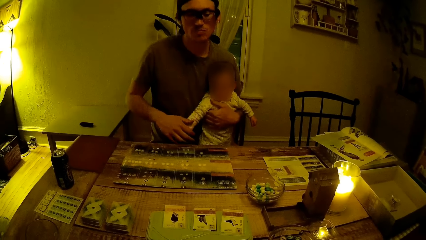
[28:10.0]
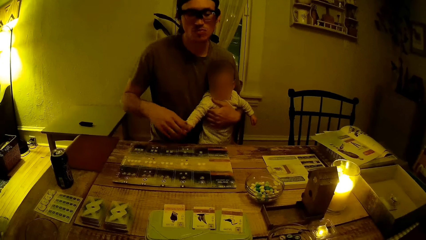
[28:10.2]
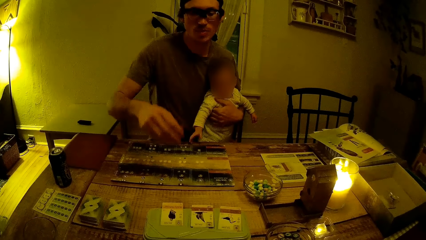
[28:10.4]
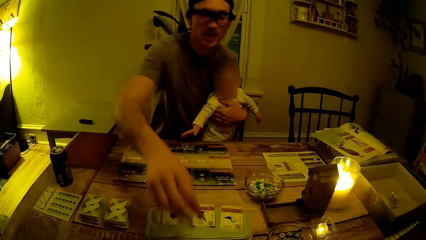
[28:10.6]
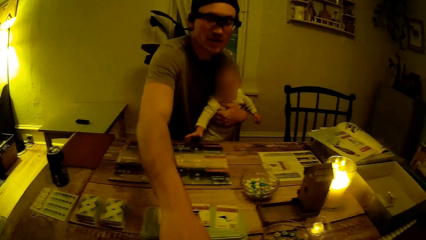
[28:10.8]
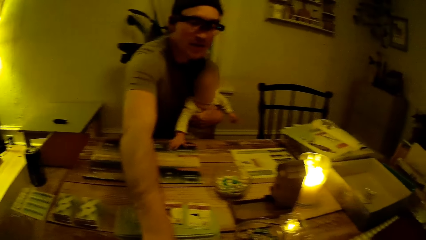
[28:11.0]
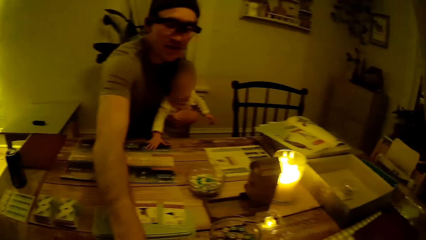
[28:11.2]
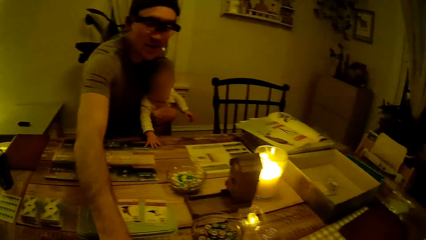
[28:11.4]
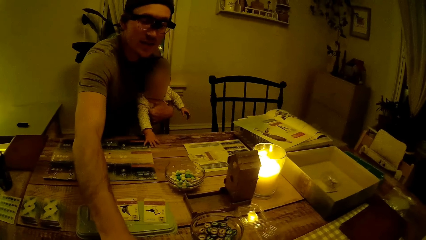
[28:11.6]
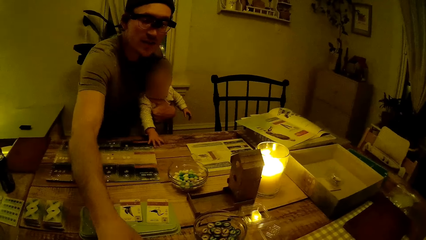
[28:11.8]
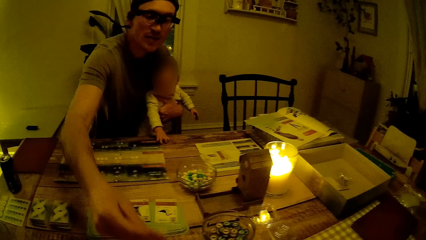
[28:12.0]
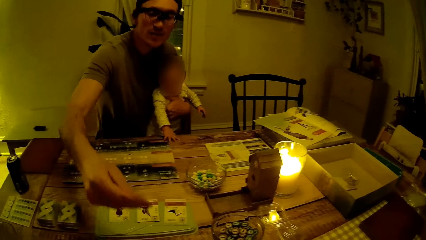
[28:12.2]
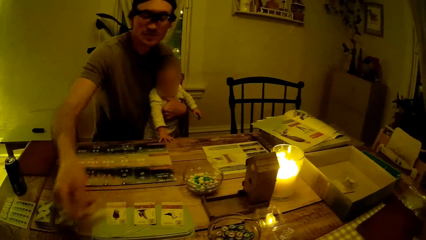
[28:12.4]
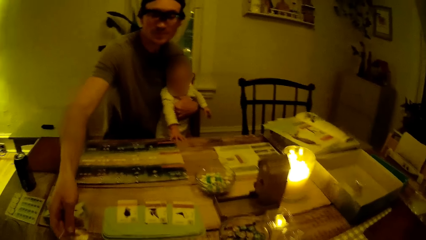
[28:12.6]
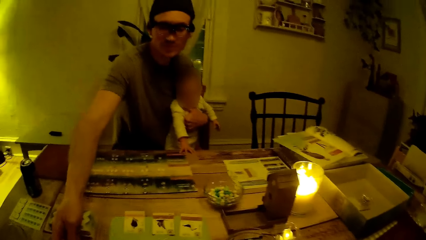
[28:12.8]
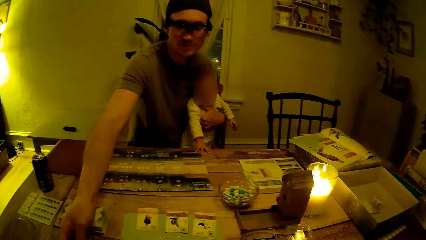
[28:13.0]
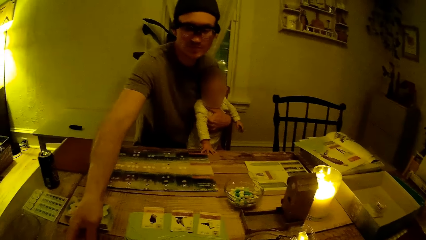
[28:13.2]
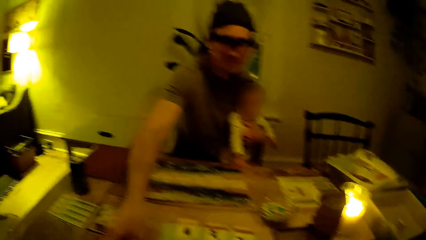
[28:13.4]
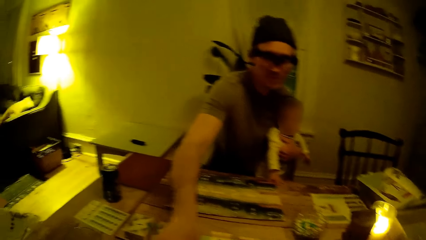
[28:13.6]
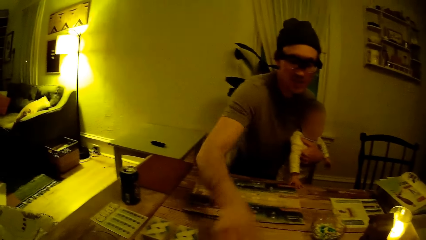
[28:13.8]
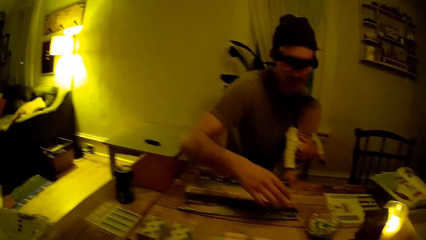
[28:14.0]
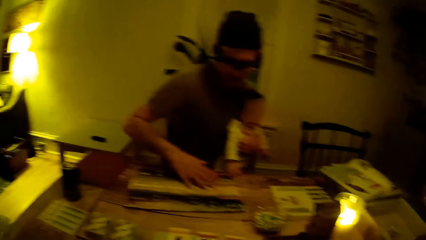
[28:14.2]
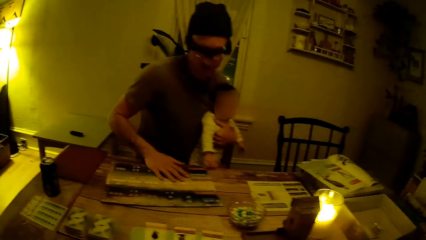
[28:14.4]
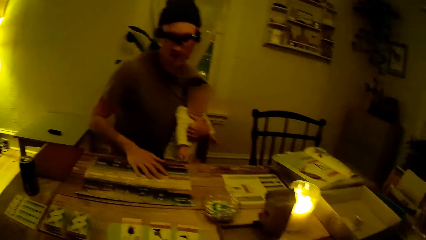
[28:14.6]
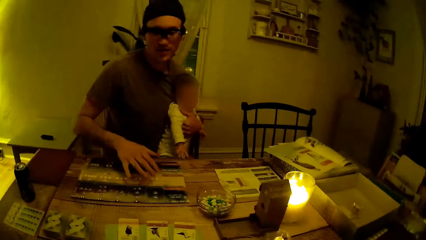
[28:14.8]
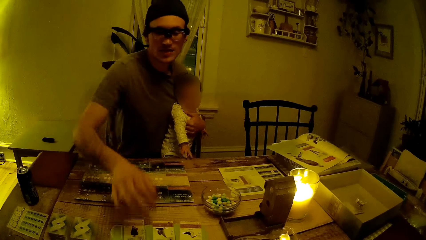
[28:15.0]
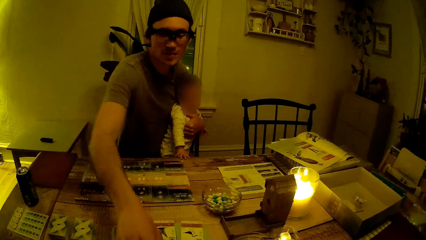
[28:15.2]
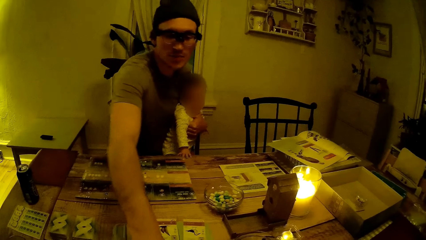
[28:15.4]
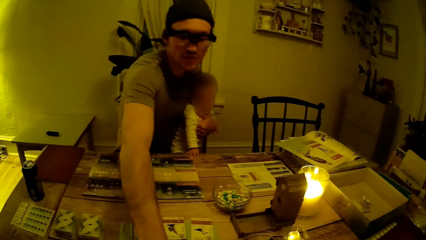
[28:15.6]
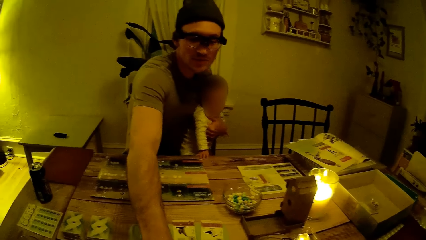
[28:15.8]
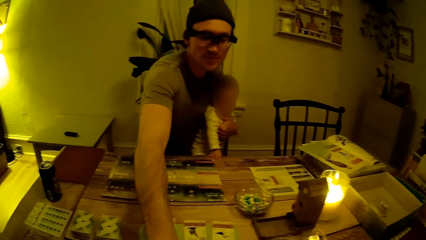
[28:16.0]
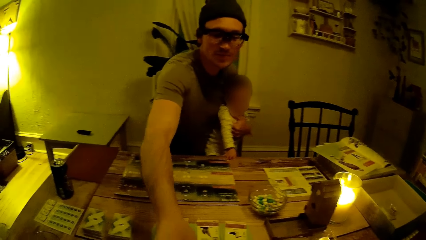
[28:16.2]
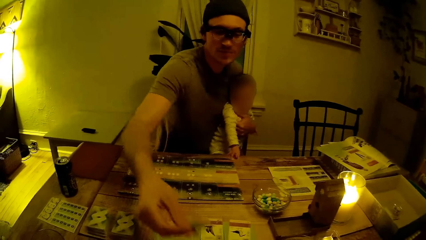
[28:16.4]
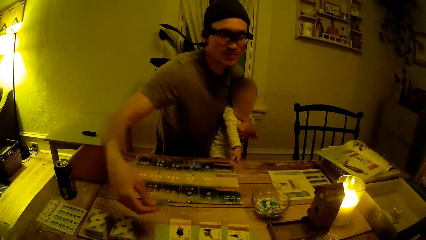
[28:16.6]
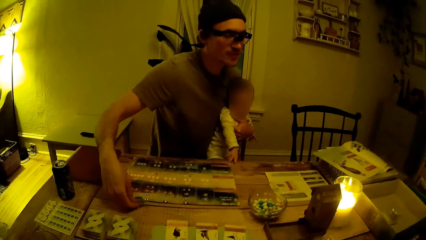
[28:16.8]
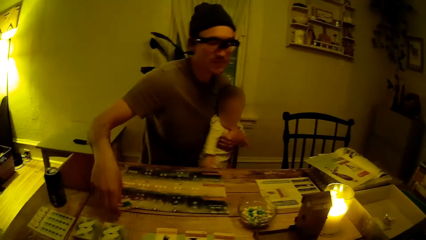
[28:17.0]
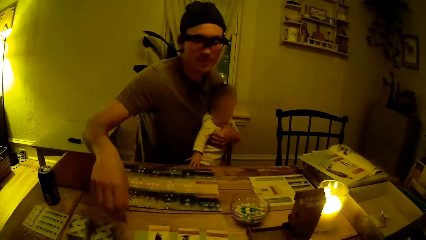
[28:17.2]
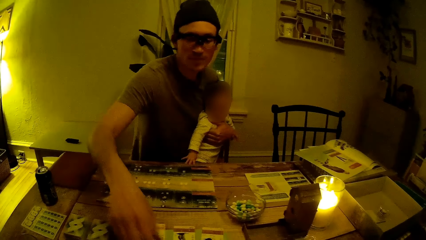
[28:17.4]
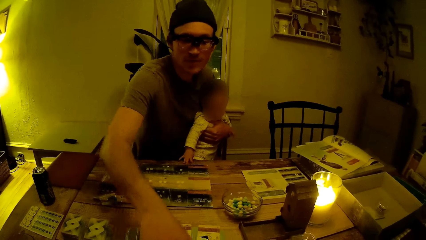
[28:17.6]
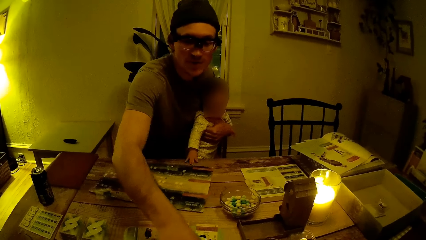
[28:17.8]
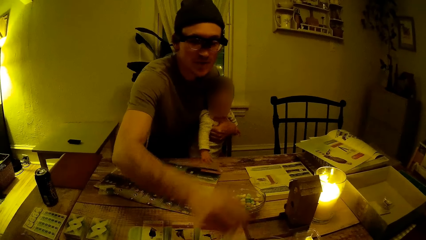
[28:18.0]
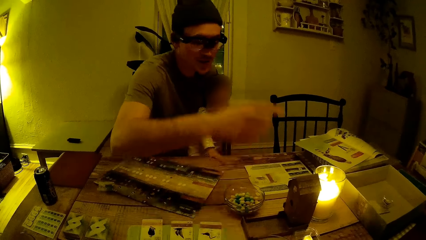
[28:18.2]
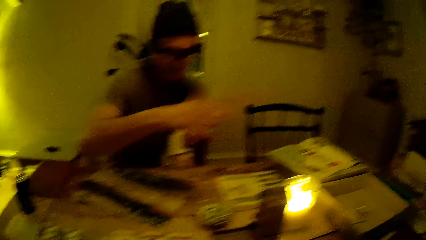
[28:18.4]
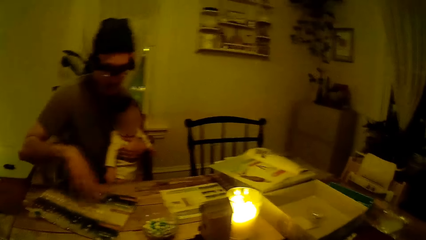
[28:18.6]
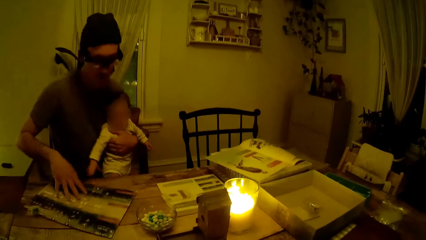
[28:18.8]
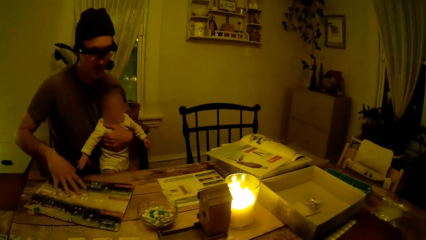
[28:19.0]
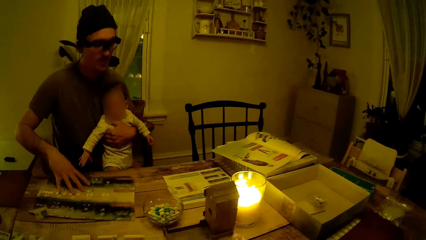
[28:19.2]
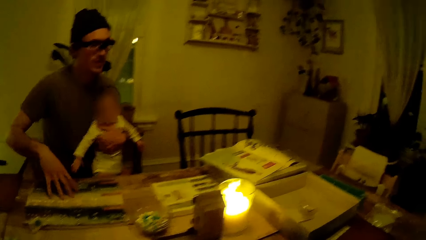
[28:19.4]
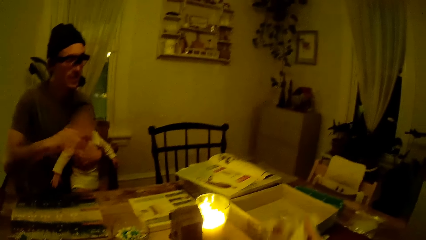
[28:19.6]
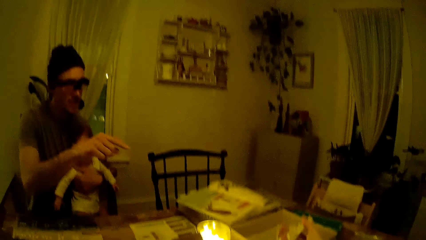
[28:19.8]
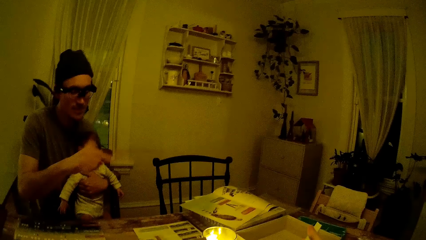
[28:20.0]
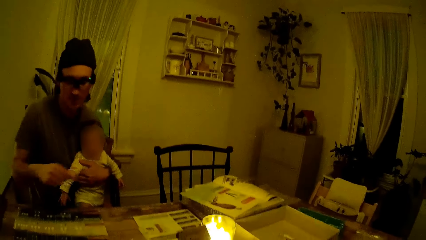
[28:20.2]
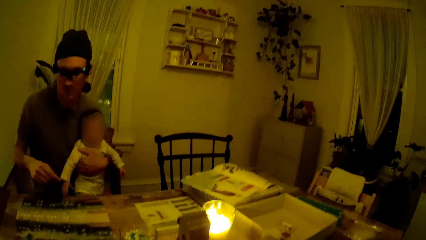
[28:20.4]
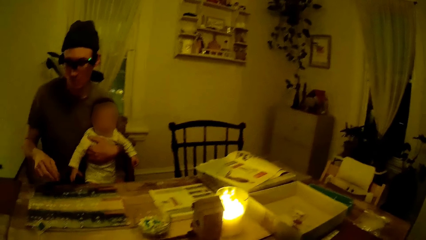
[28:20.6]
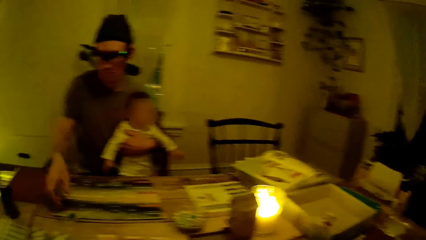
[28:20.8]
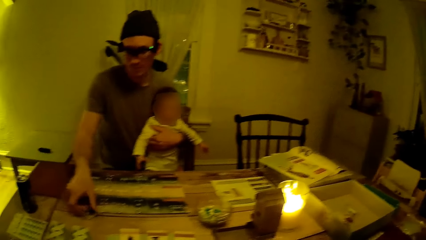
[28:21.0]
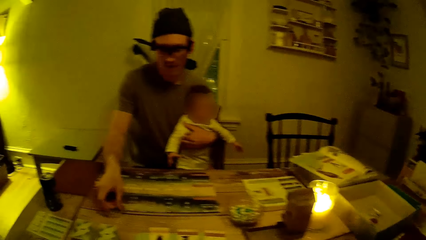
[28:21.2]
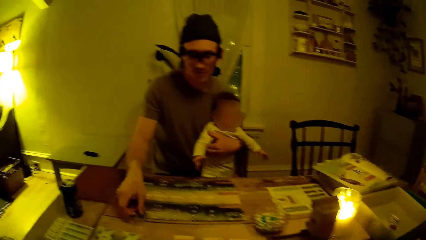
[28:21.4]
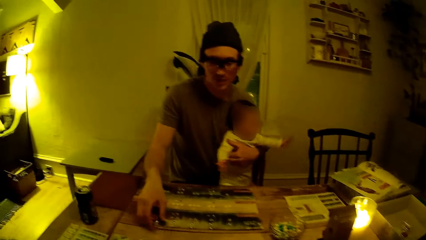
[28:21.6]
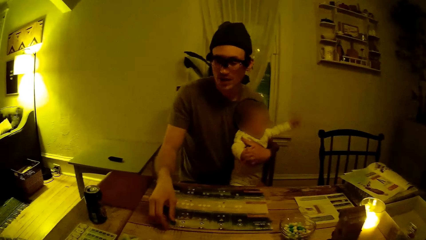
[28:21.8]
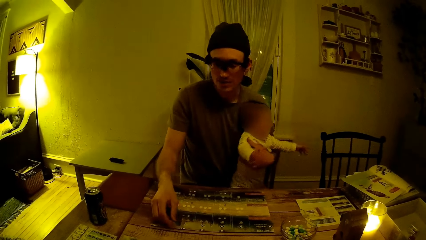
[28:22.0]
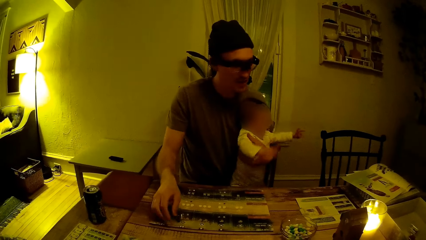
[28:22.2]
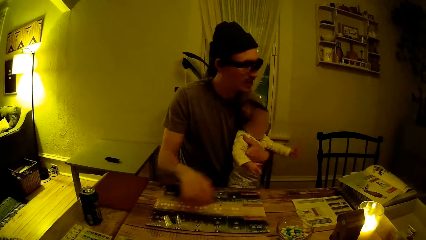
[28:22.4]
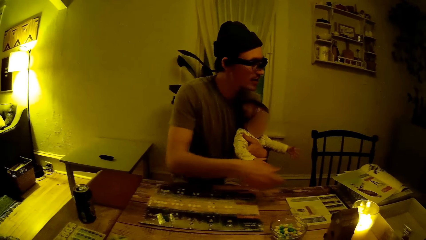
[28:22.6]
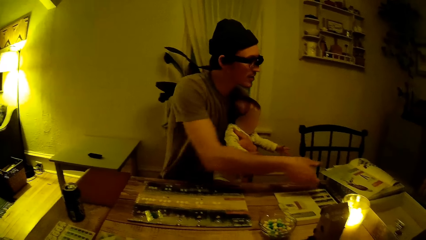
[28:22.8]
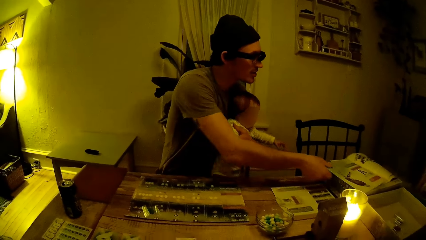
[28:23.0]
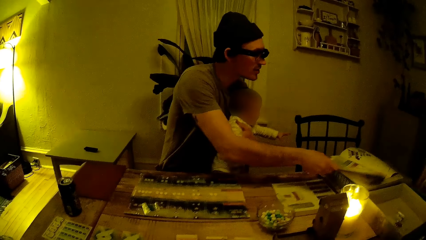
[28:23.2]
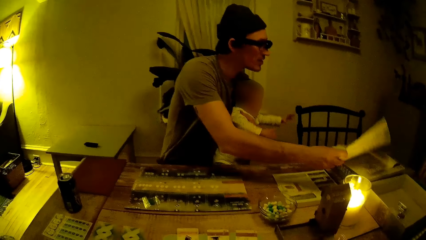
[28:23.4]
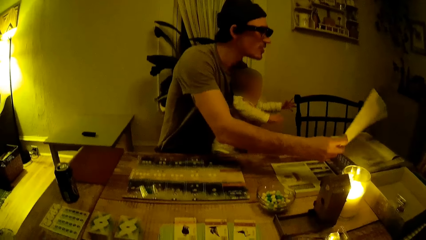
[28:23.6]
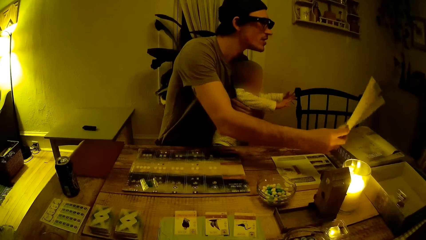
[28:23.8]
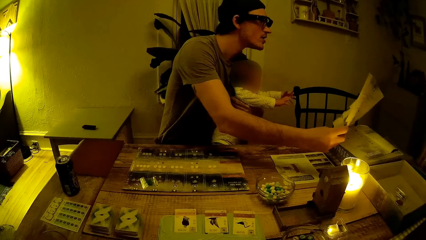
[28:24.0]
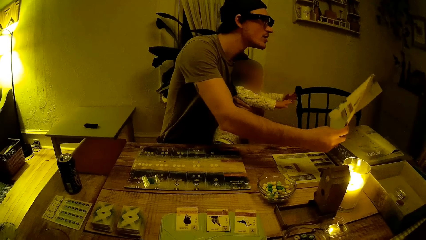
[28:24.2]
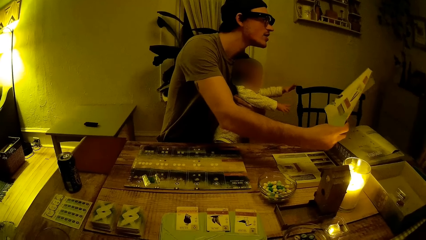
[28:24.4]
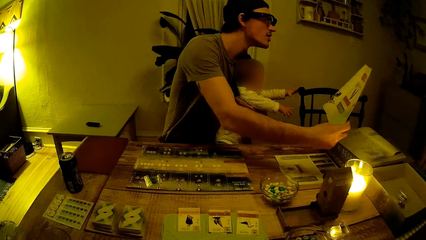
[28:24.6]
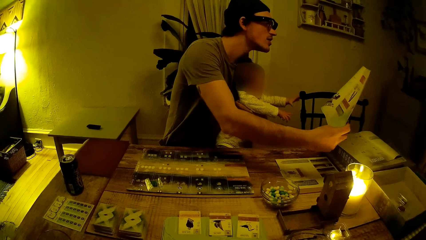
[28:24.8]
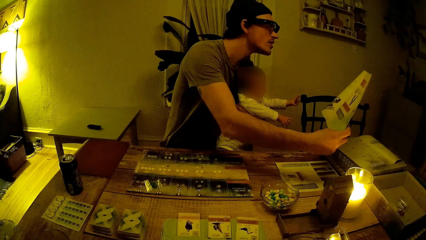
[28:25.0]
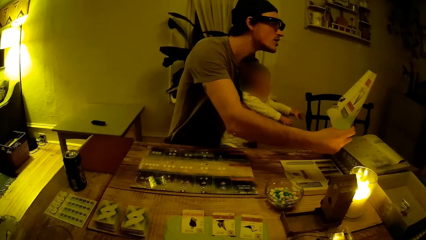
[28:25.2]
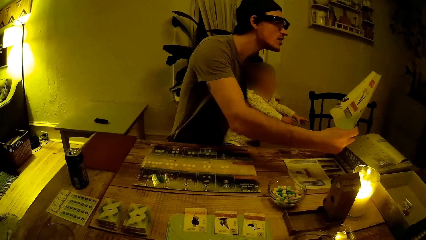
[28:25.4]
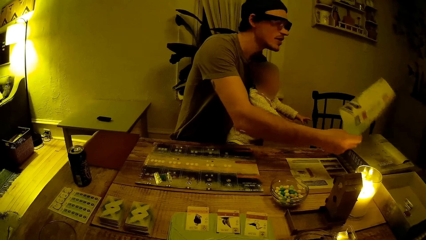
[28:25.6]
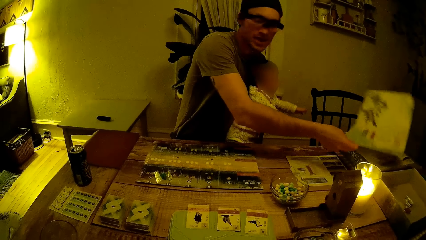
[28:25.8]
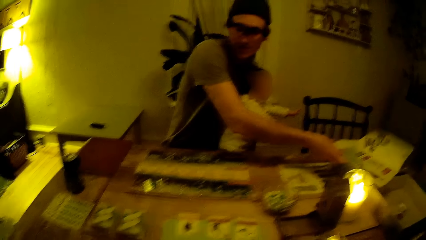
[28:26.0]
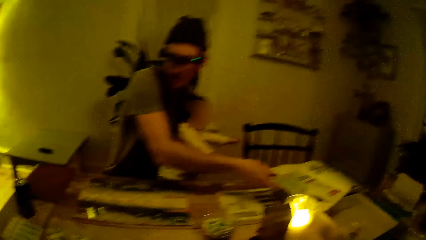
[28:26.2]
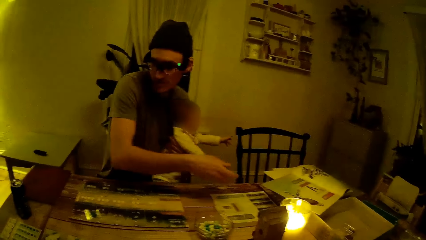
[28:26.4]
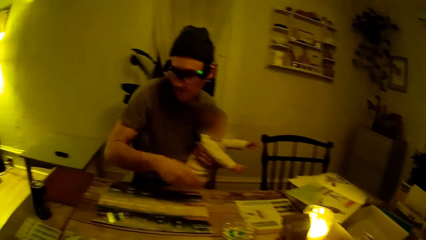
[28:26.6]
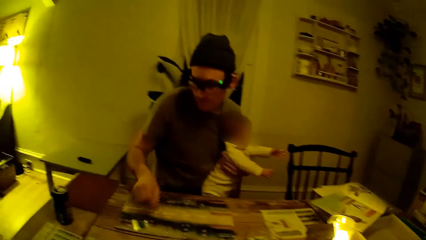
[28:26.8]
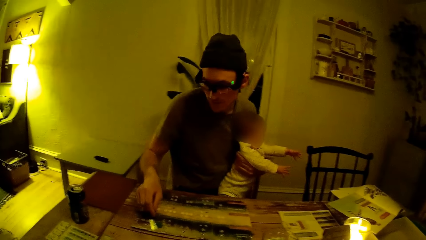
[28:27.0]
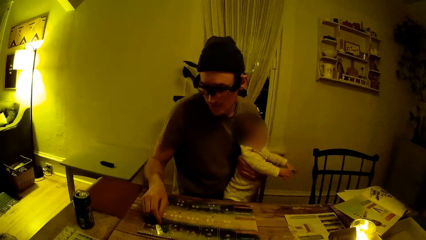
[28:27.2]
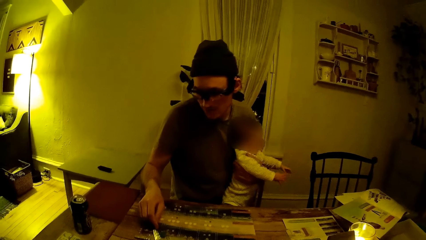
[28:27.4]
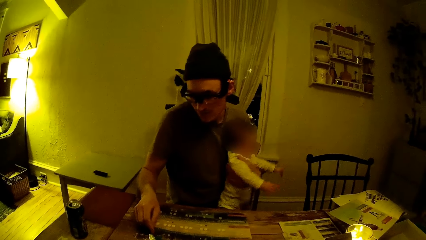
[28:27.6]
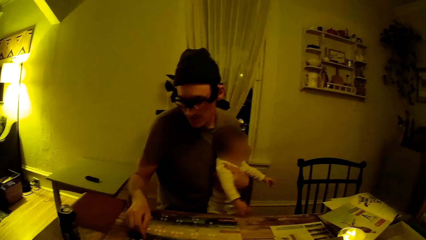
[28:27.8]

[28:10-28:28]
The man removes his right hand from the baby's right hand. The man picks a card on the table with his right hand. The baby places his right hand on the brown book on the table. The camera wearer looks around the house. The baby moves his right hand on the table. The baby moves the brown book on the table with his right hand. The man places the card in his right hand on the table. The man moves the brown book on the table. The man picks a pack of seeds on the table with his right hand. The man places the pack of seeds in his right hand on the table. The man places his right hand on the brown book. The man touches the card on the table. The baby wiggles his hands. The man removes his right hand from the pack of seeds on the table. The man places the magazine on a book with his right hand. The man picks the magazine with his right hand. The man drops the magazine in his right hand on the book on the table. The camera wearer talks to a person.
